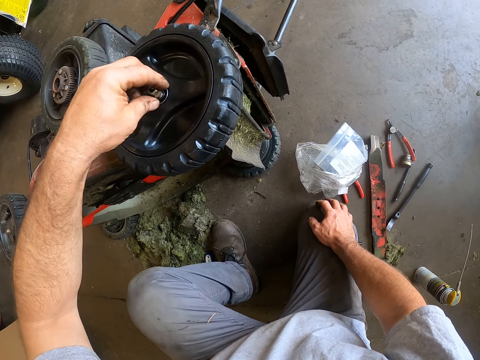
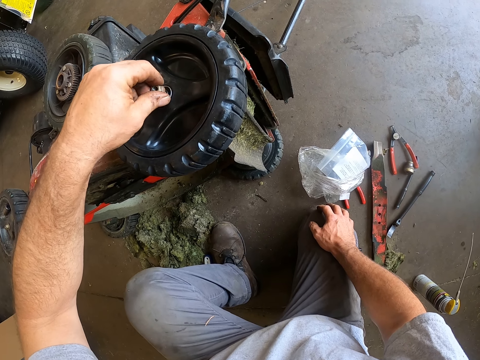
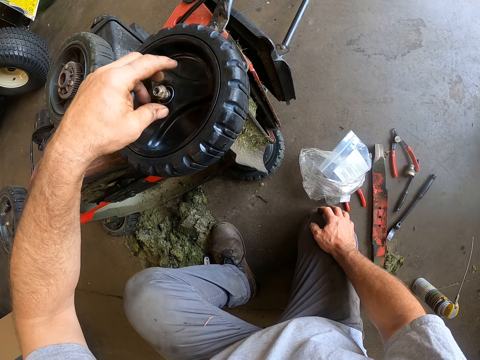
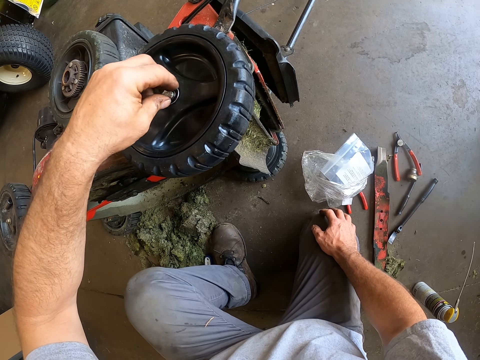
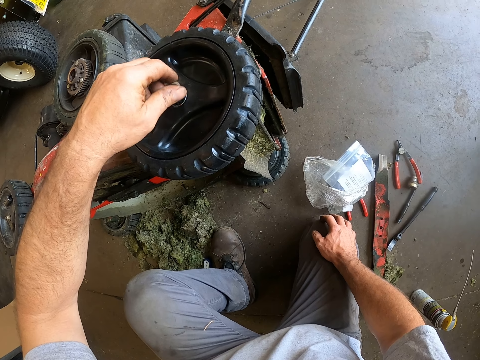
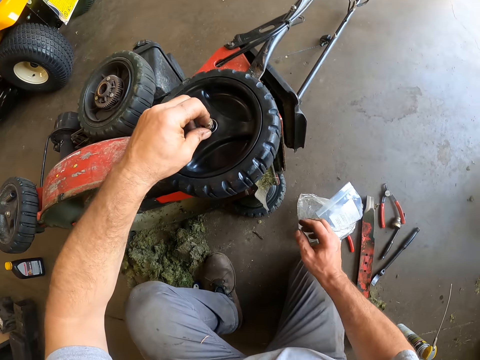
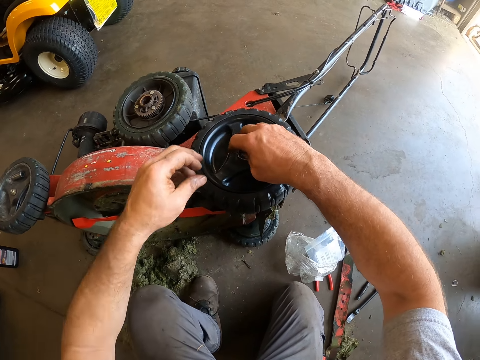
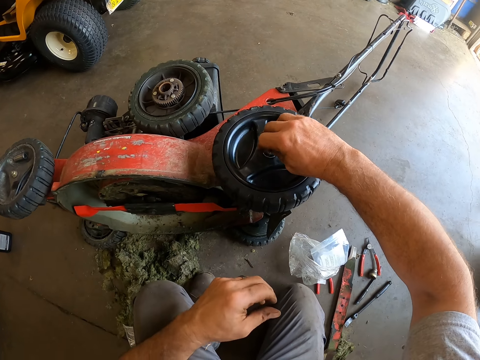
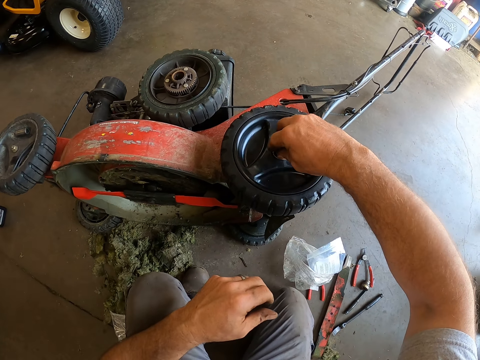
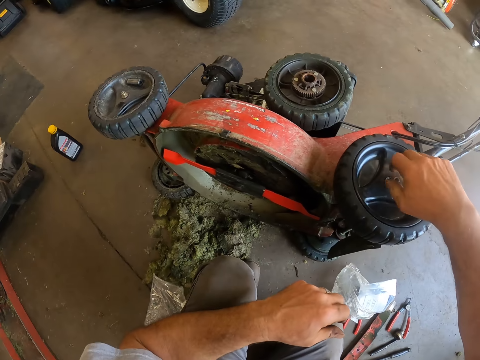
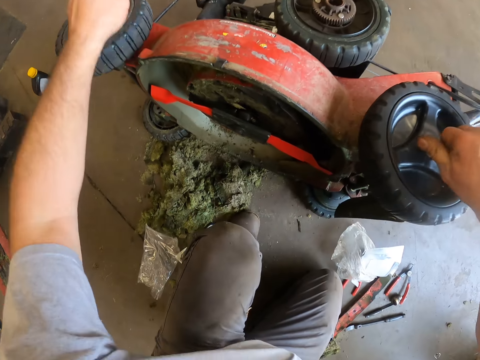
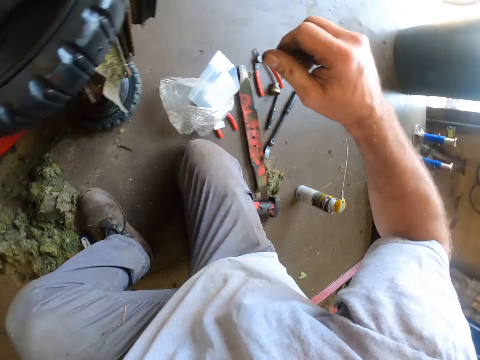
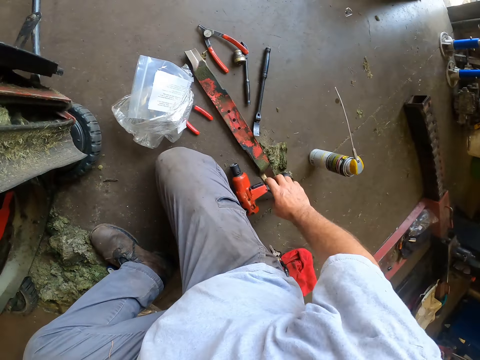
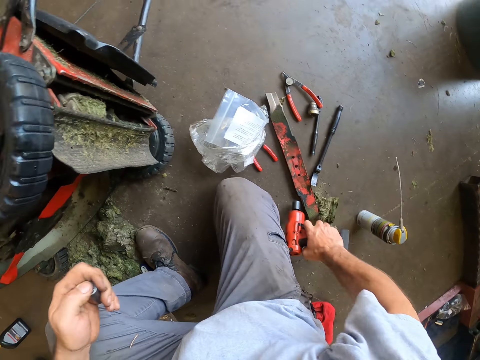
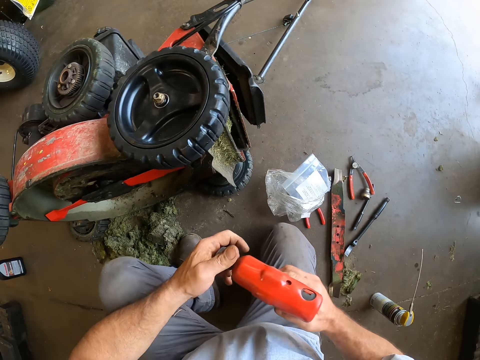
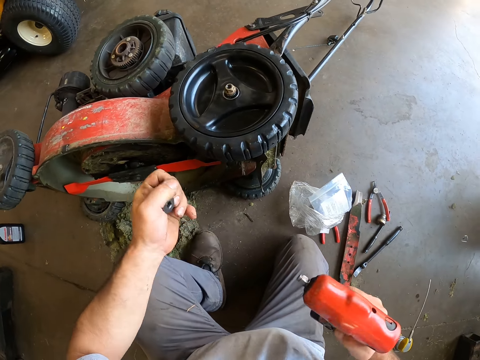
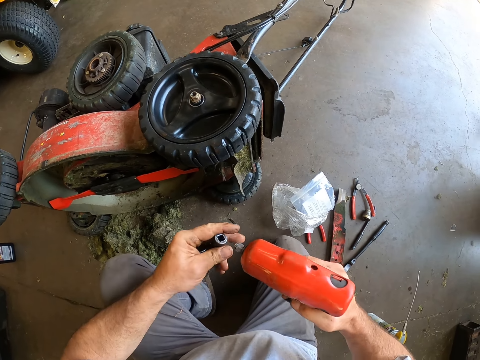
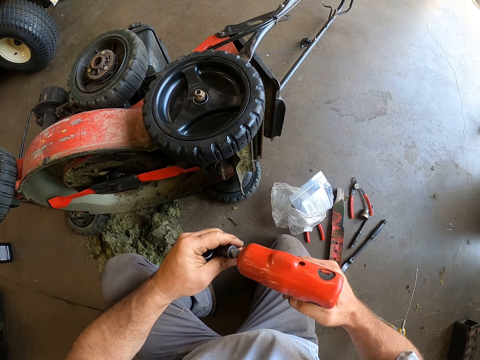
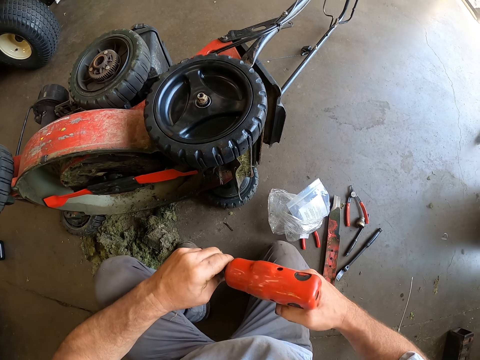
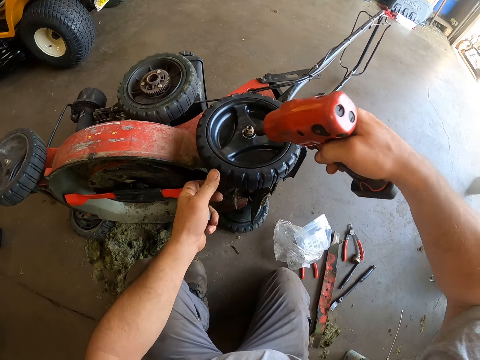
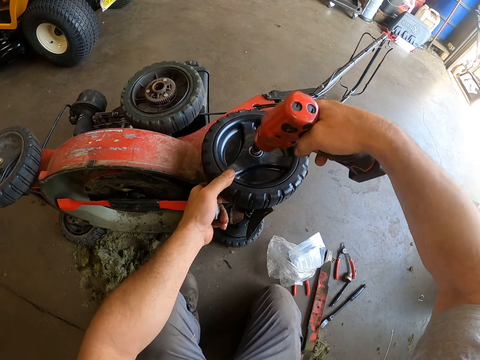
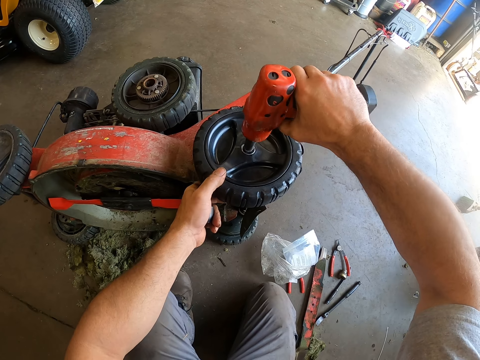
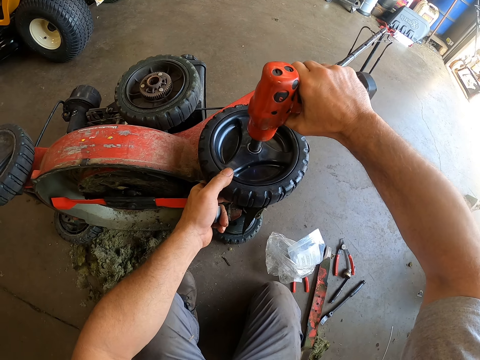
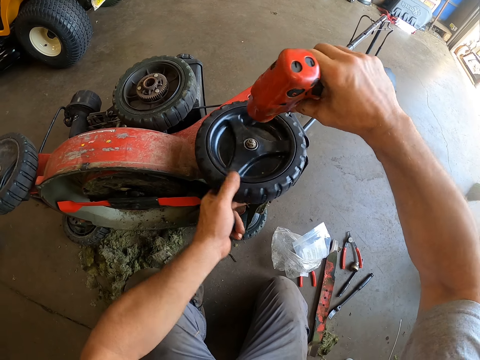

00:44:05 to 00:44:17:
The camera wearer tightens the flank socket. He tightens the screw on the tyre with his hand. He picks up a driller from the floor. He attaches a drill bit to the driller. He tightens the screw in the lawn mower tyre with the driller.

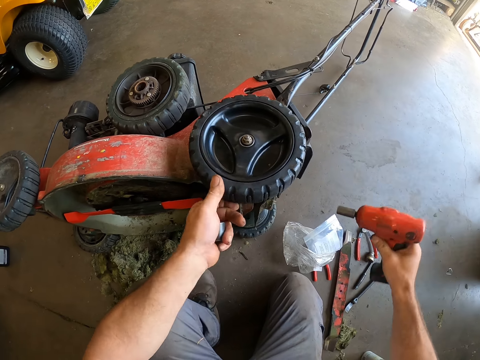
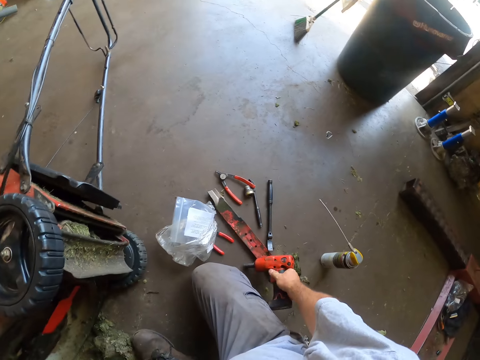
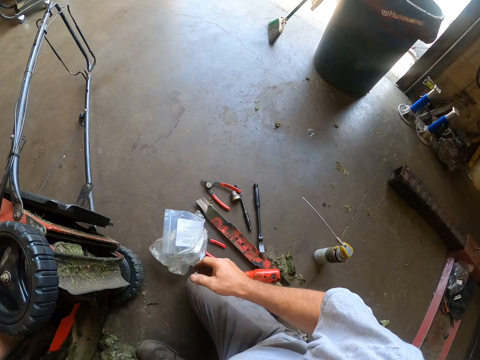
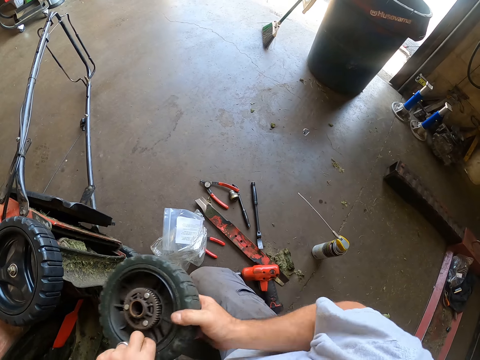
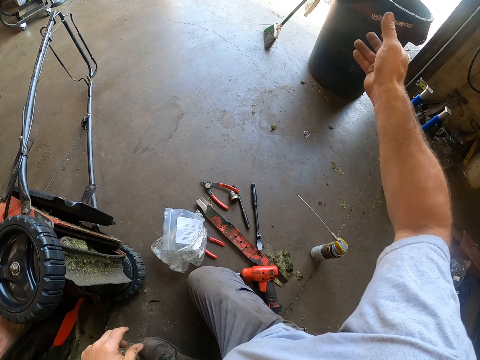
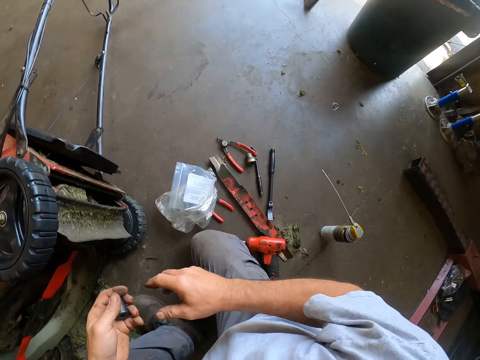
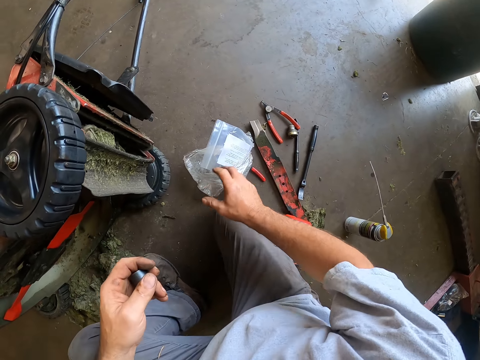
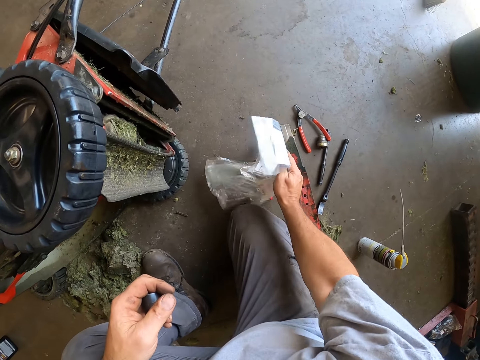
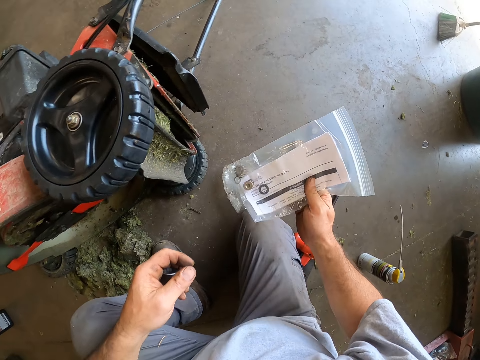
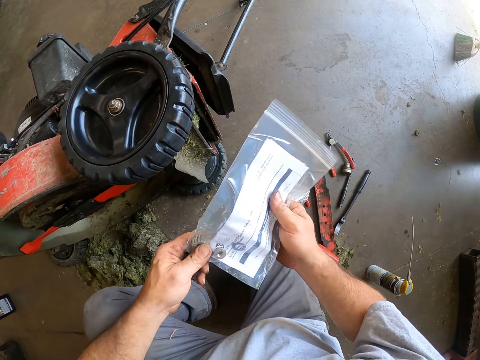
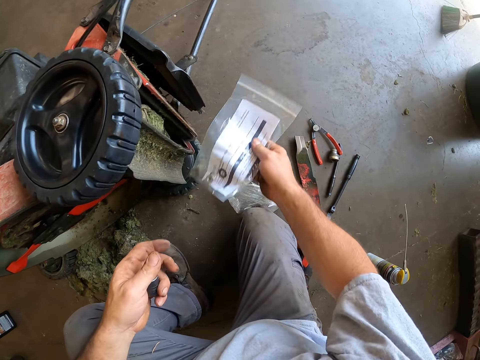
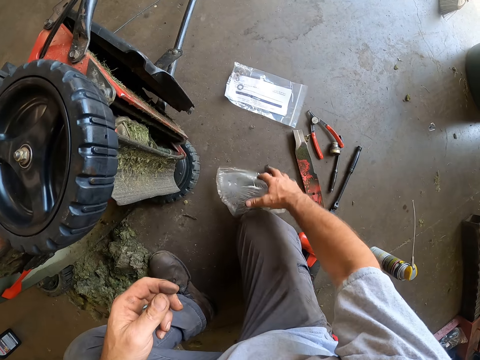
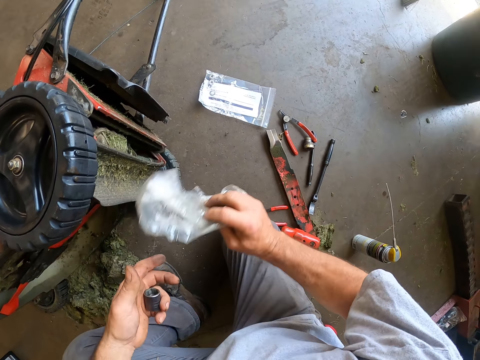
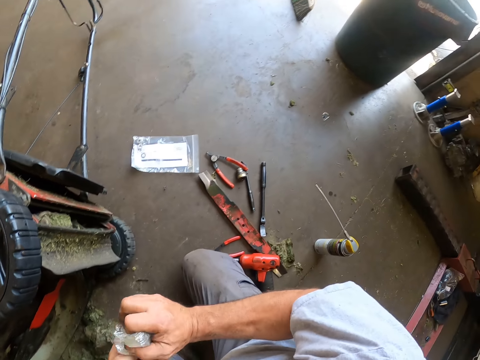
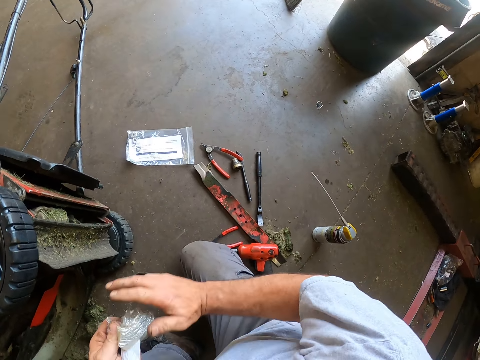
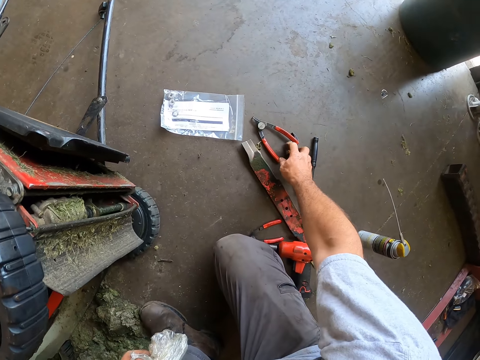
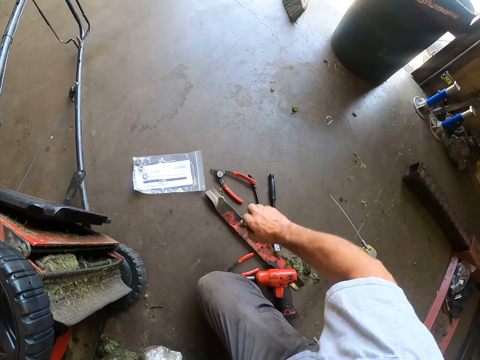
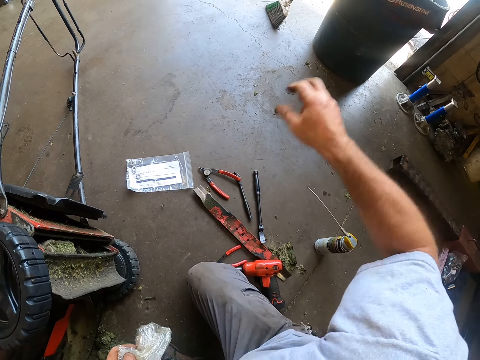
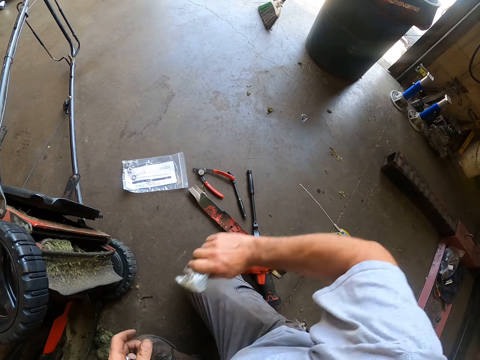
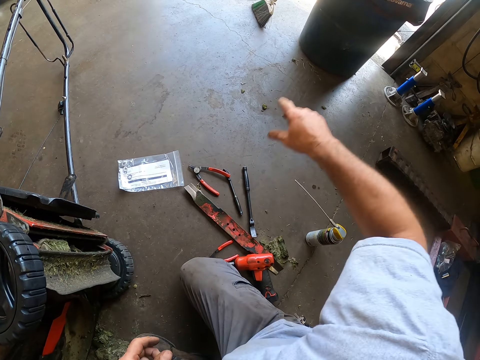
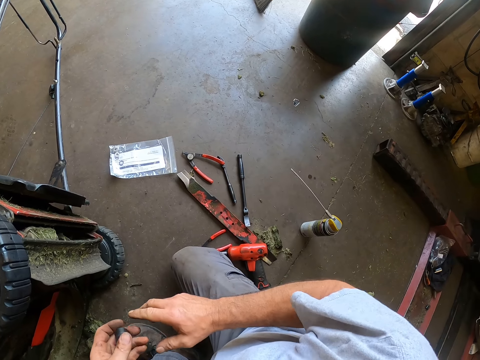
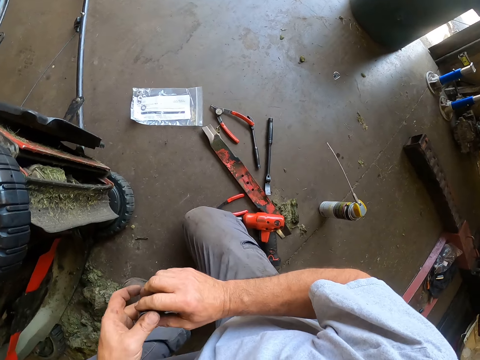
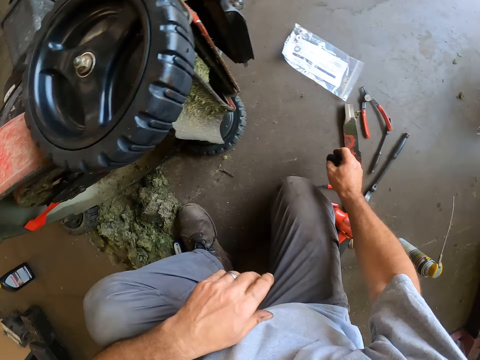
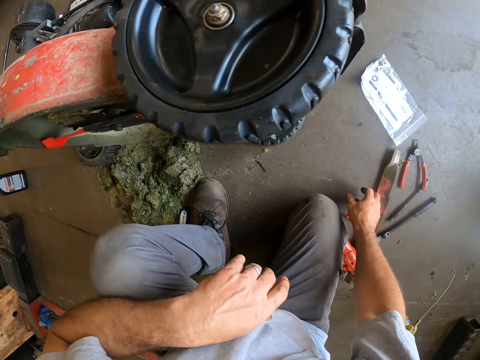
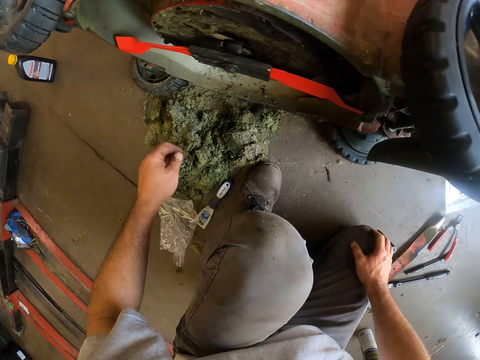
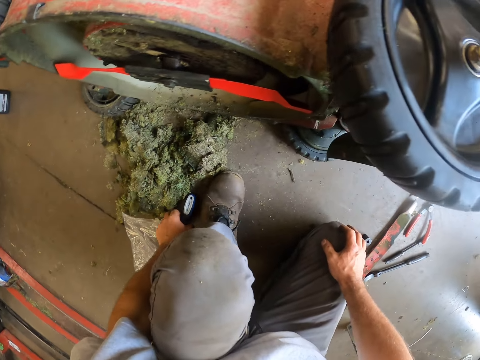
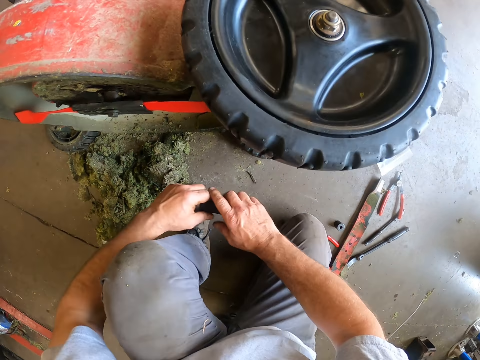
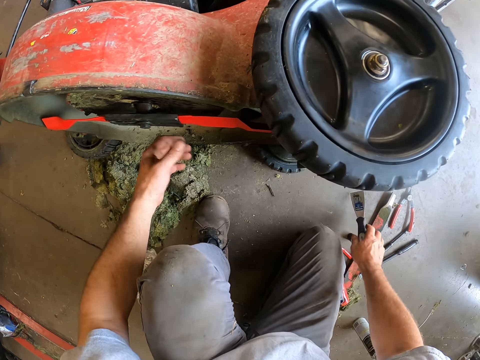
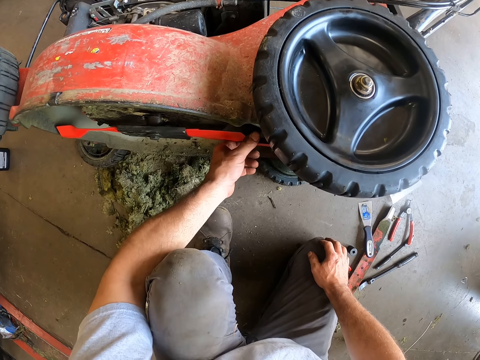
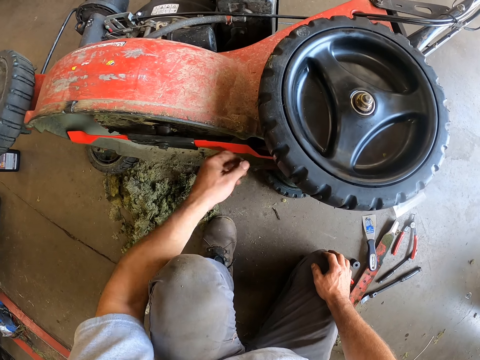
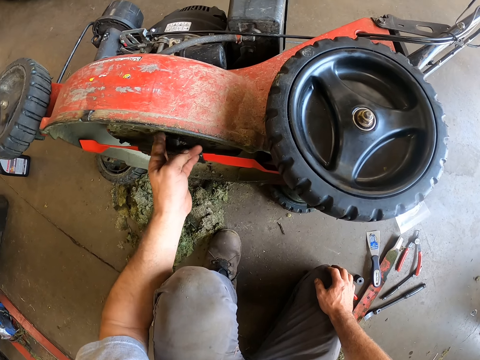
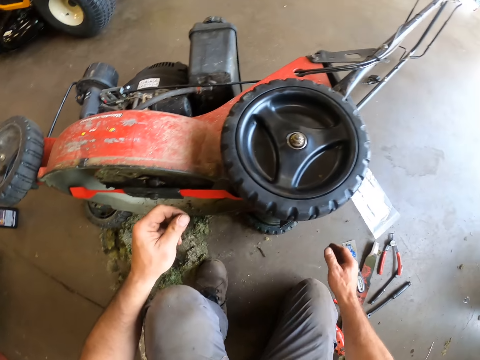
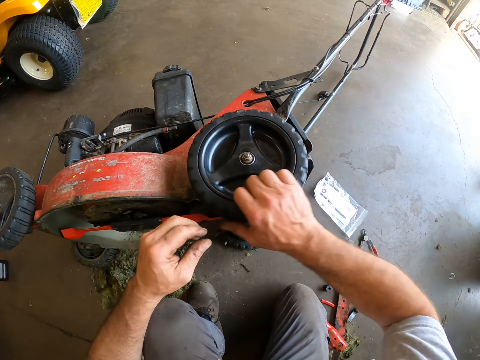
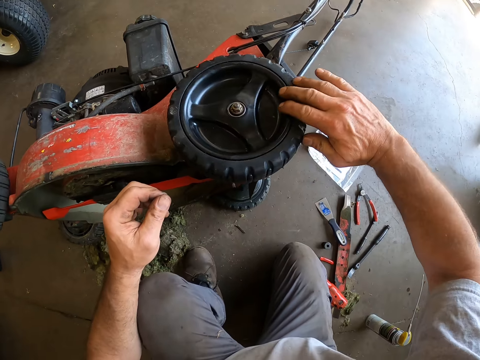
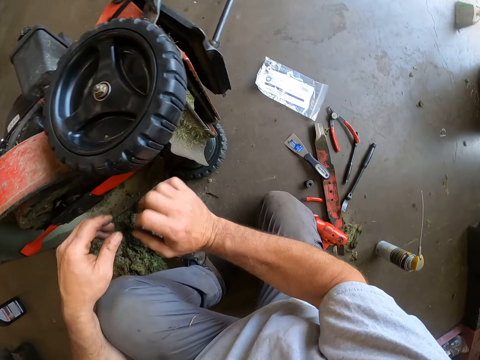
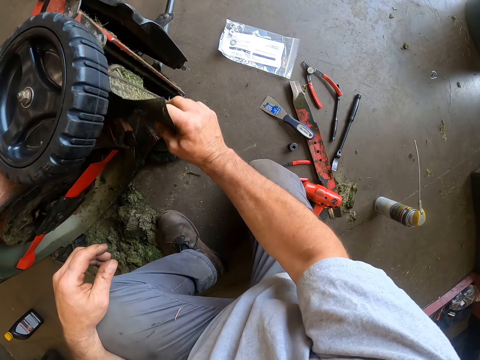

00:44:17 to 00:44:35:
The camera wearer drops the driller or electric screw driver on the floor. They throw a tyre away. They pick up a nylon from the floor. They drop the nylon on the floor. They pick up another nylon from the floor. They fold the nylon together. They pick up a metal or spanner from the floor. They throw the metal away. They throw the nylon away. They drop another metal or flank socket on the floor. They move a blade from the floor. They put something on the floor. They touch the body of the lawn mower. They roll the tyre of the lawn mower. They adjust a rubber underneath the lawn mower.
